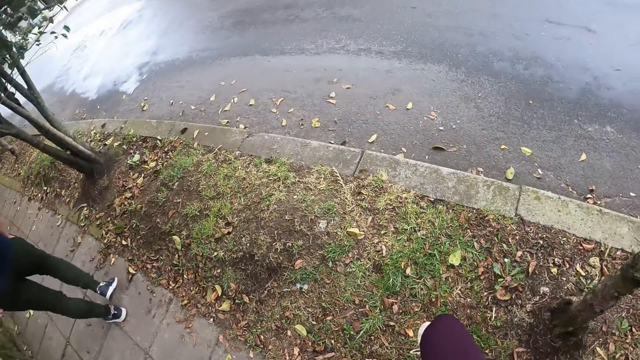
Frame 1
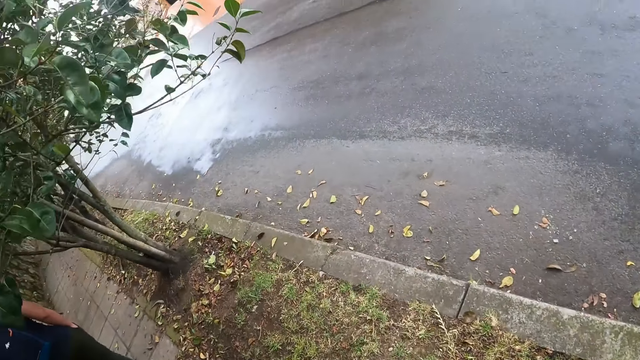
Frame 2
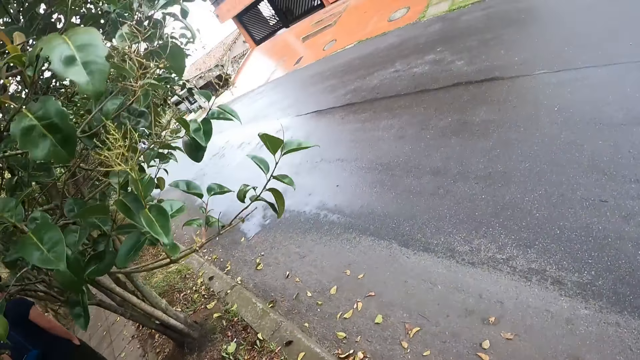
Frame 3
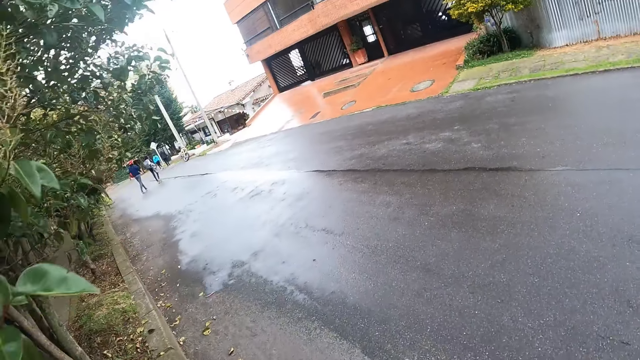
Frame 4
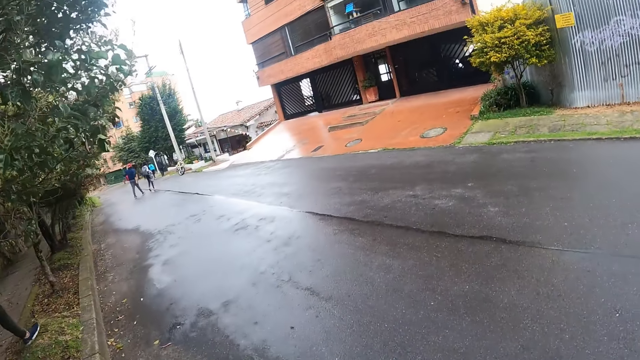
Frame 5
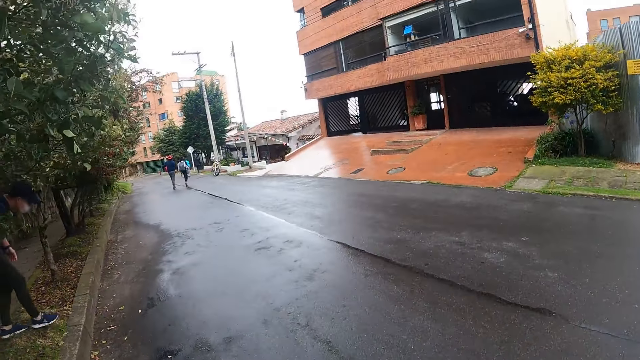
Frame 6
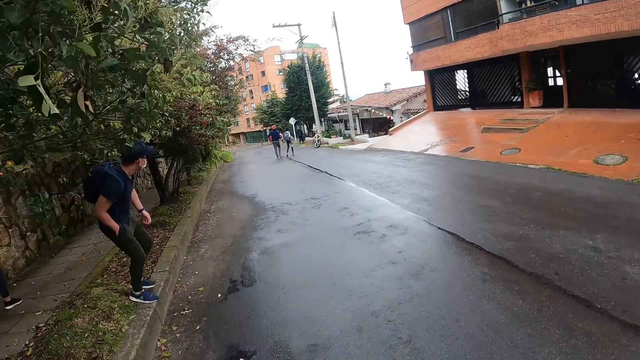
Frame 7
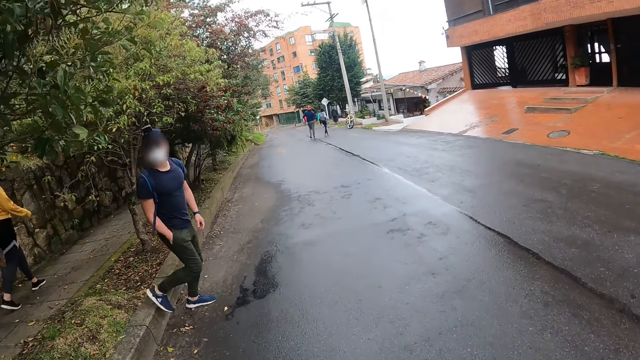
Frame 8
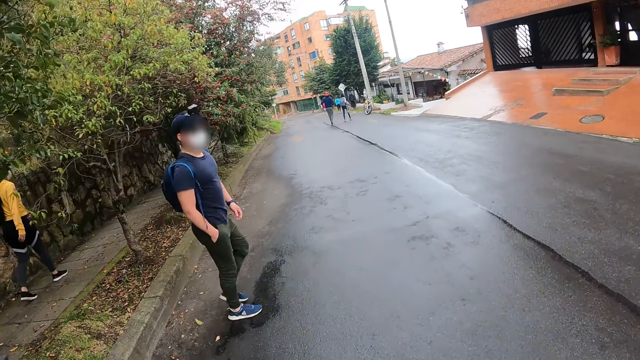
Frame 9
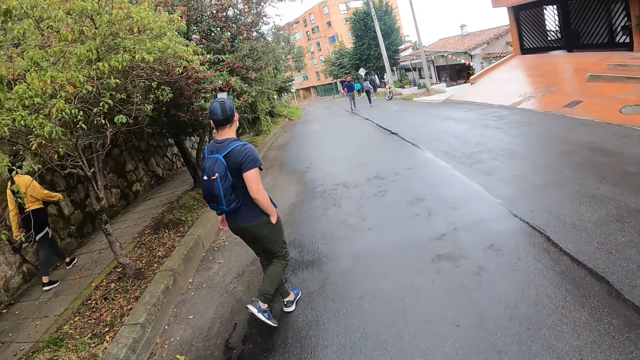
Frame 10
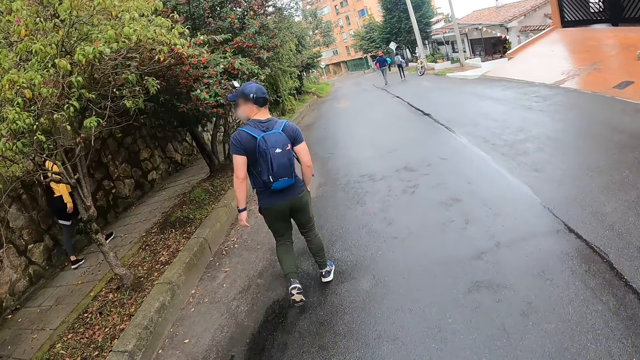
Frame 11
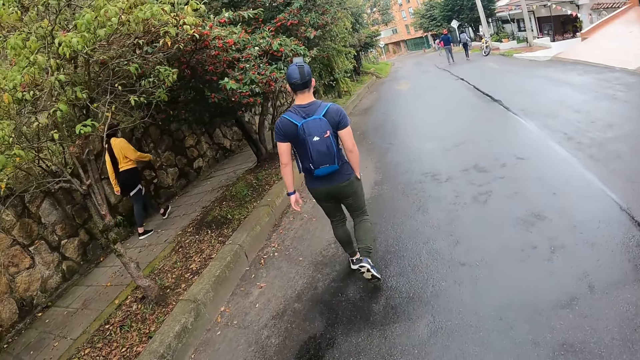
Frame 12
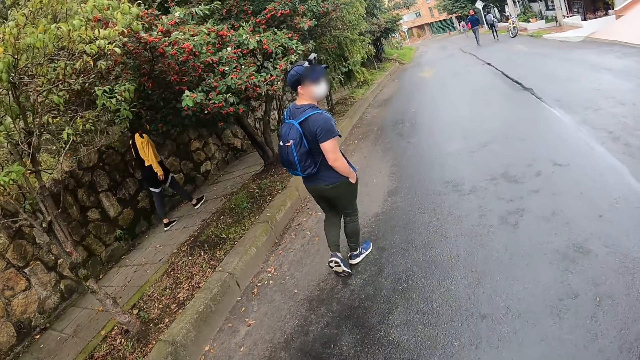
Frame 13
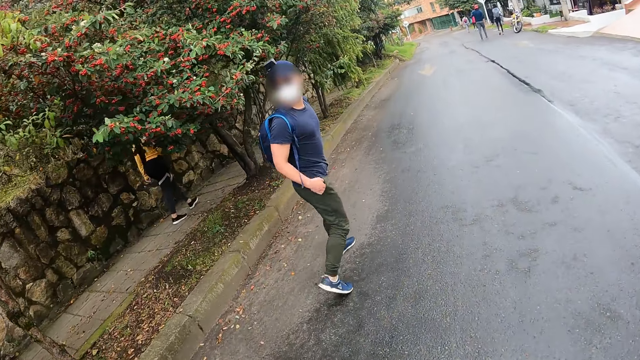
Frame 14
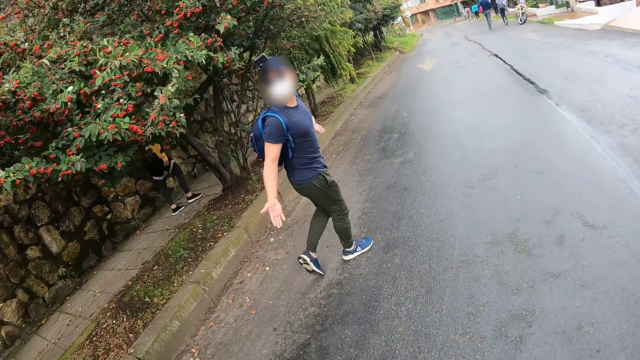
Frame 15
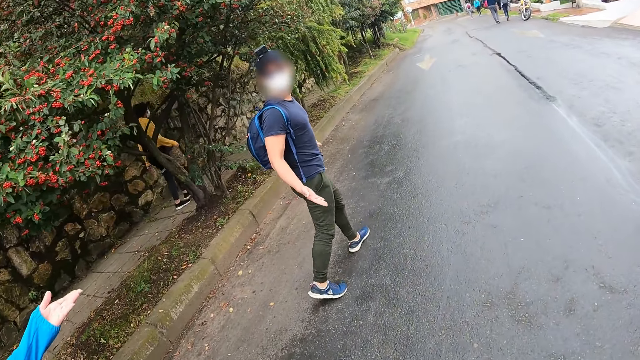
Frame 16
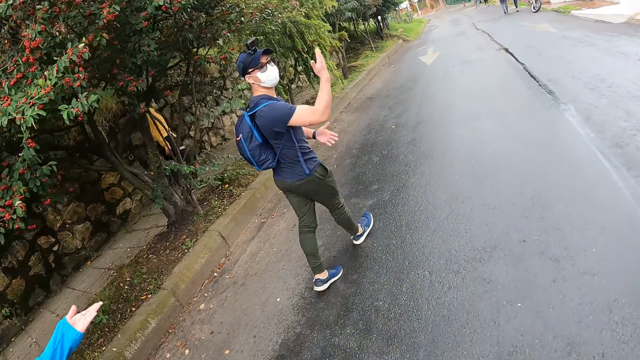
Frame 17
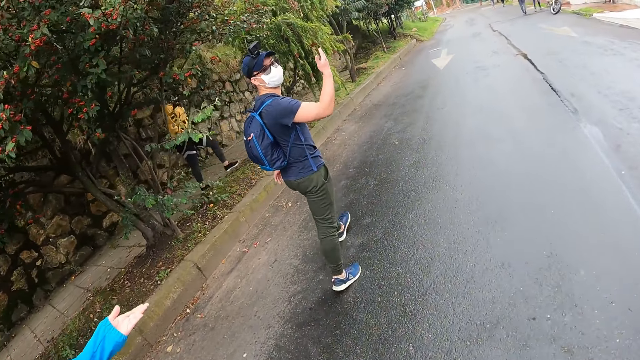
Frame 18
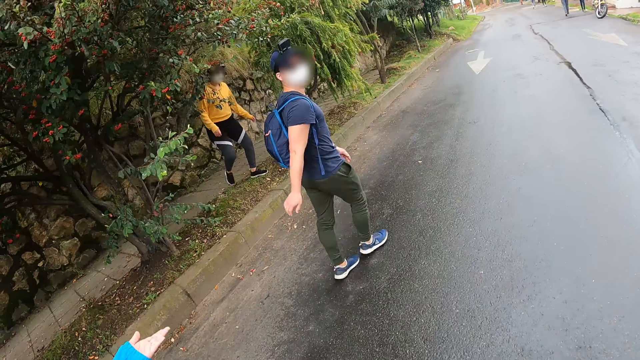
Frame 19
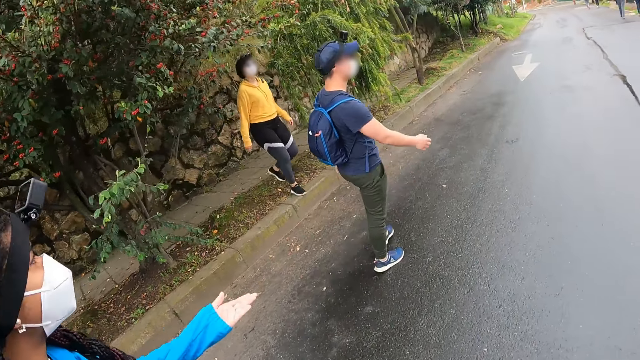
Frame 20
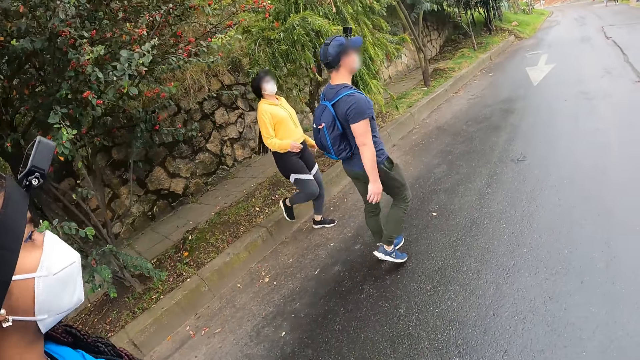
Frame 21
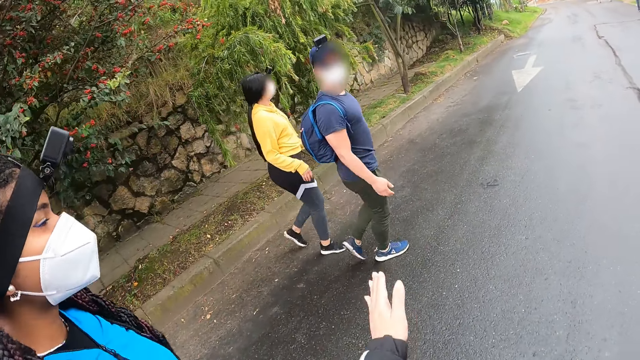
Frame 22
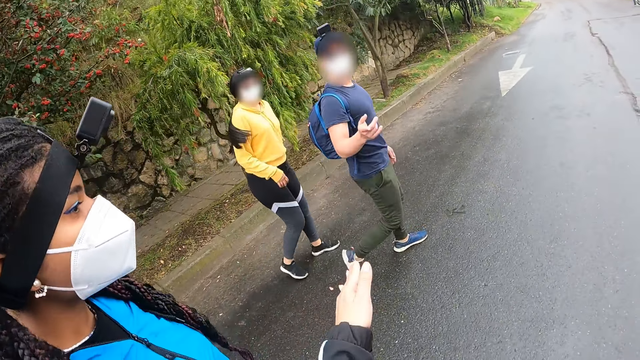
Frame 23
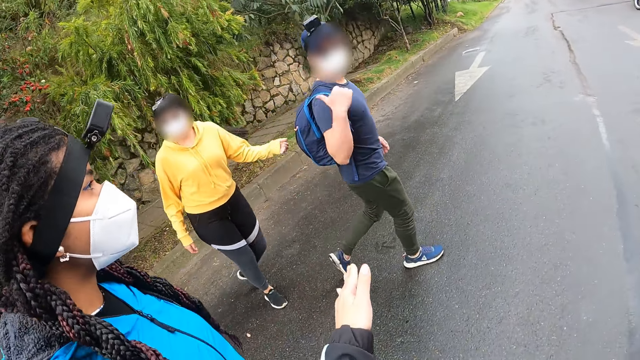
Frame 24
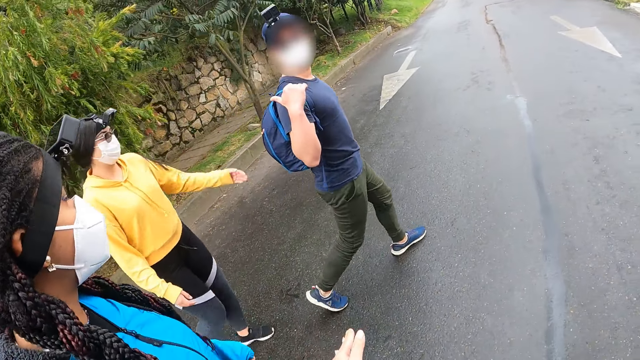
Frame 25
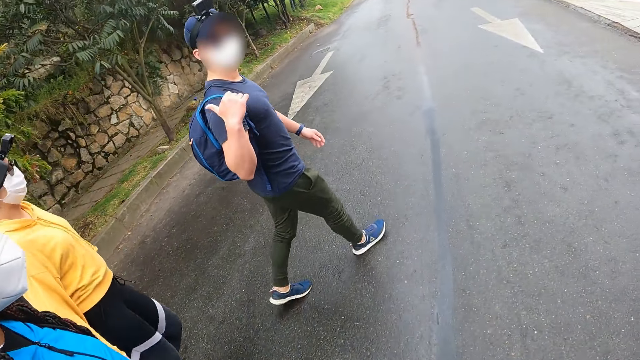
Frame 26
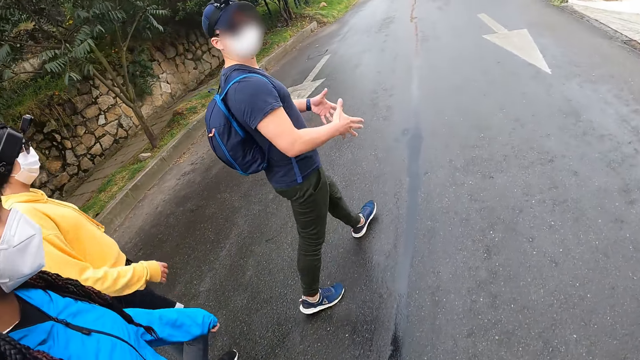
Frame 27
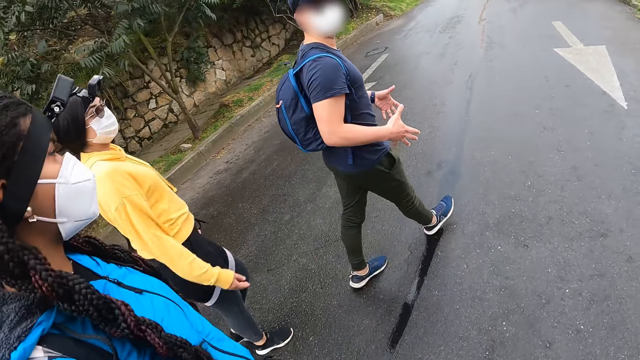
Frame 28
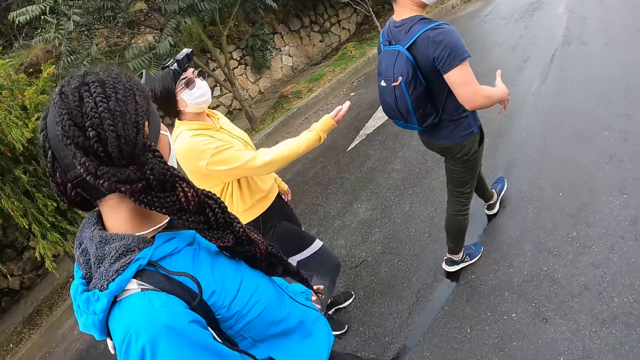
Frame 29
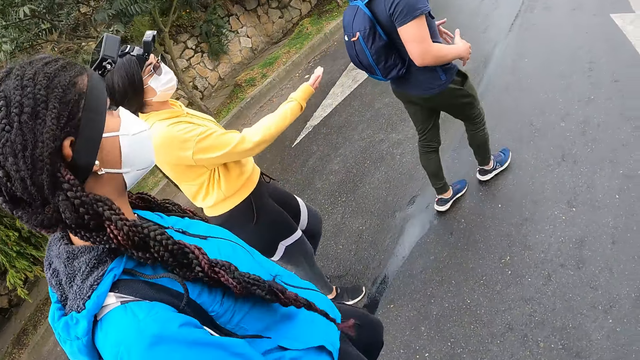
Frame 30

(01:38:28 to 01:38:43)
The camera wearer steps into the side of the tarred road. They cross the road. A man walks to the side of the tarred road. The camera wearer interacts with the man and a woman on the side of the tarred road. Another woman walks to the side of the tarred road. The camera wearer crosses the road with the man, the other woman and the first woman. They interact with the man, the other woman and the first woman along the tarred road.

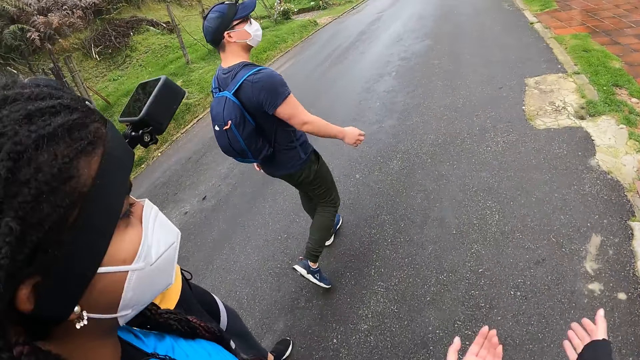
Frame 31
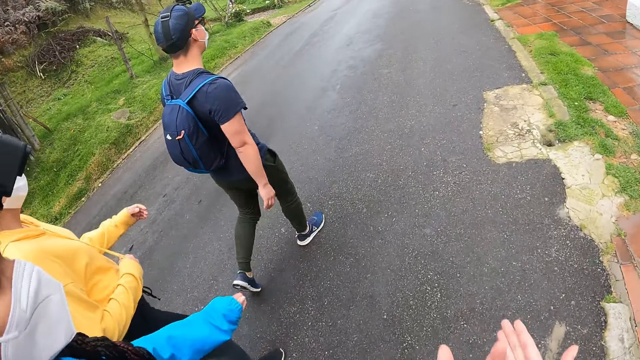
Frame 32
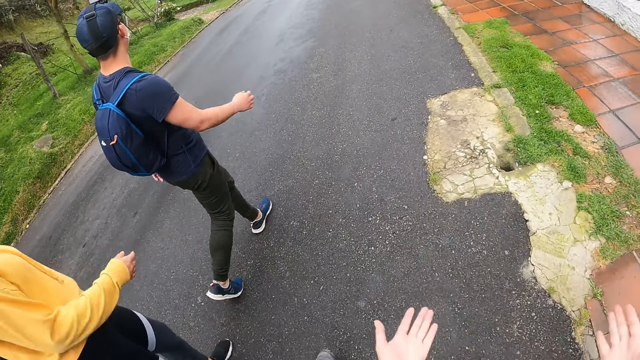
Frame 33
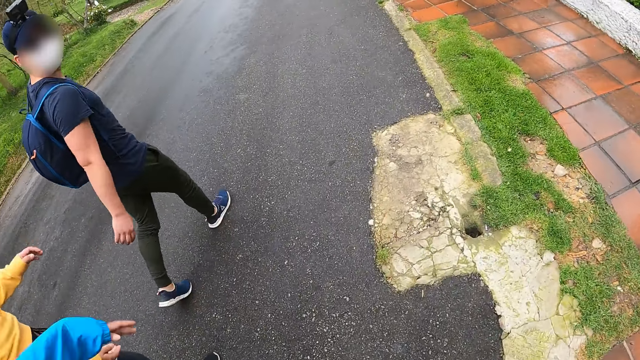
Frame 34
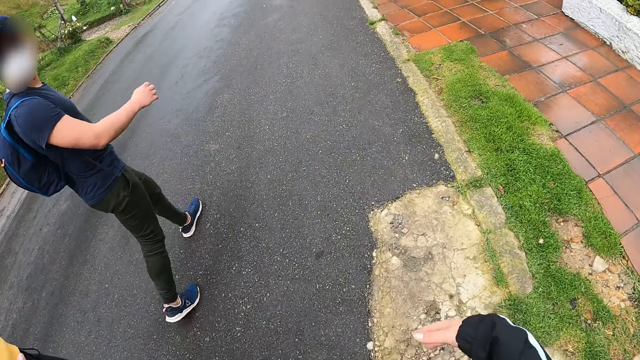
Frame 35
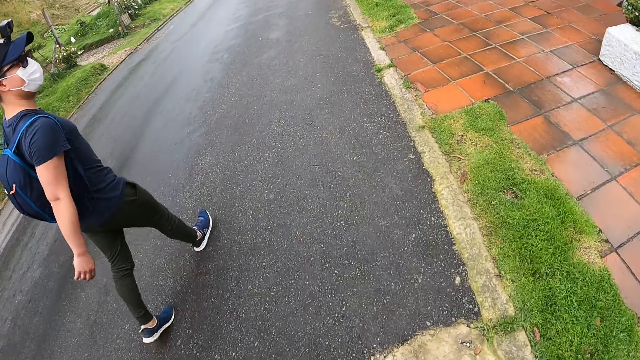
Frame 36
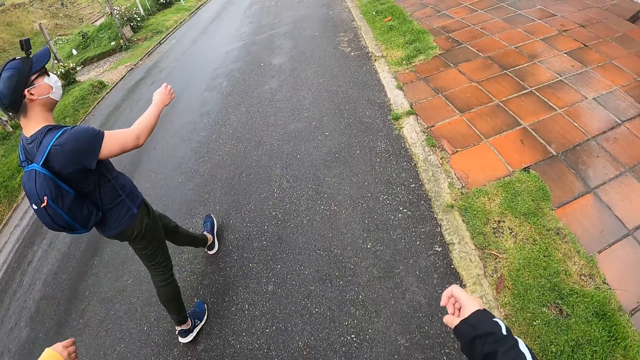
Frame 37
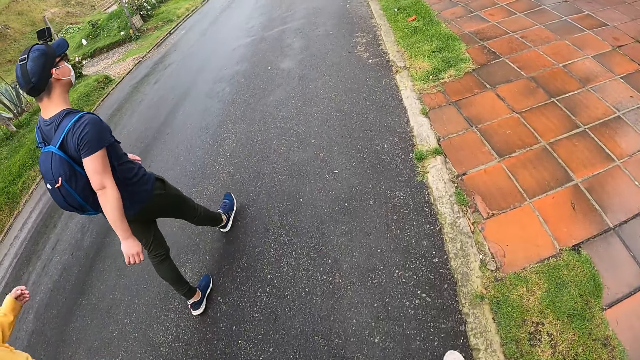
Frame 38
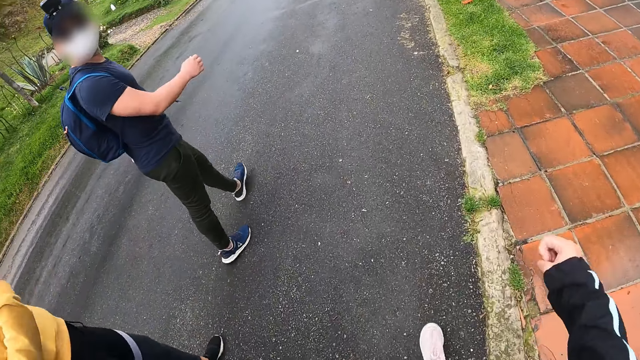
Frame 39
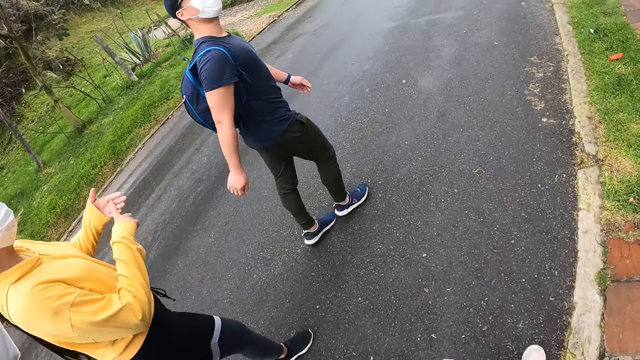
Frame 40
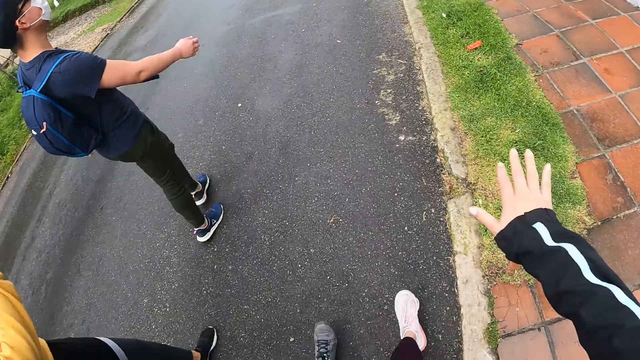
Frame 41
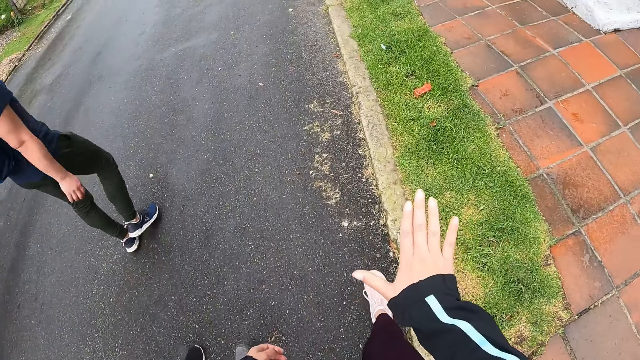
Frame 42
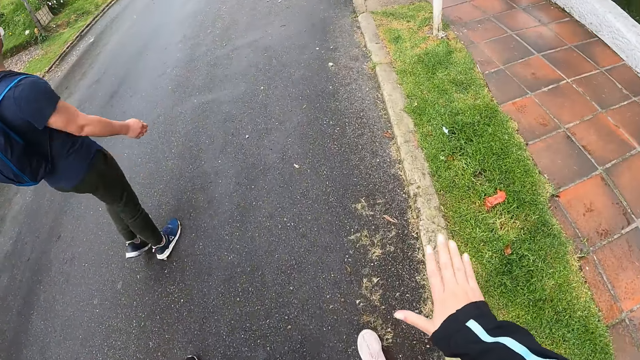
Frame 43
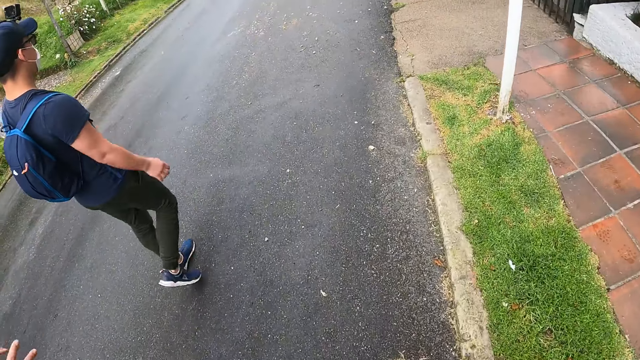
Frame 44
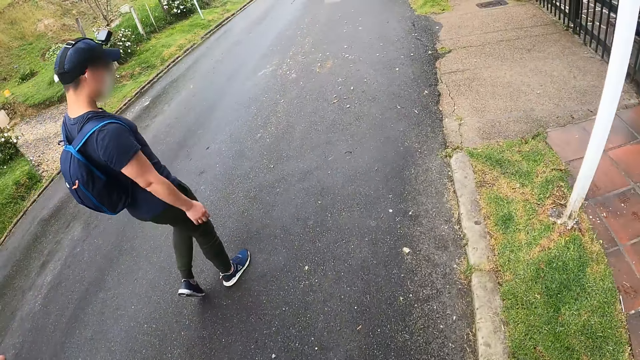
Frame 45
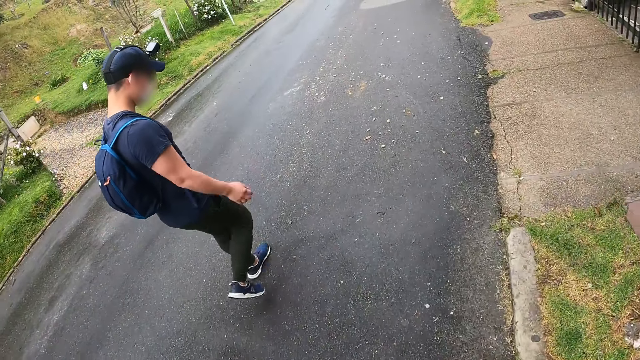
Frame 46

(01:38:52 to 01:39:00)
The camera wearer walks on the road with friends.
